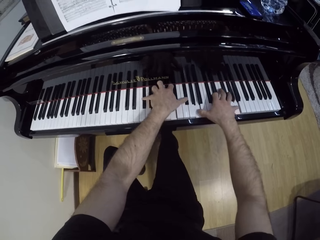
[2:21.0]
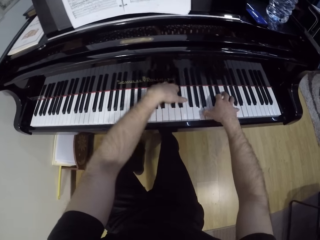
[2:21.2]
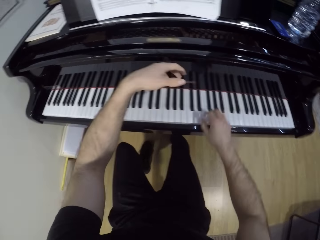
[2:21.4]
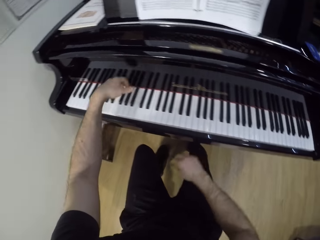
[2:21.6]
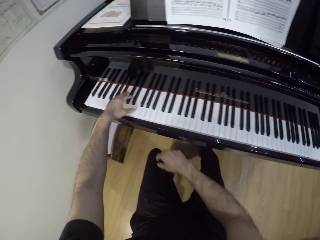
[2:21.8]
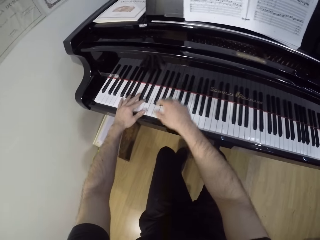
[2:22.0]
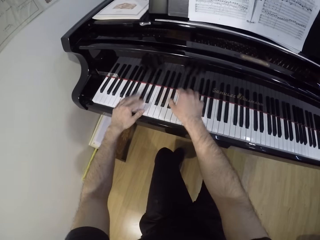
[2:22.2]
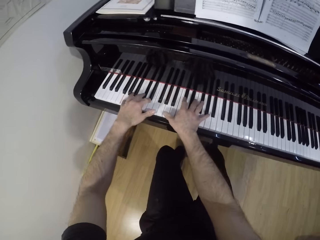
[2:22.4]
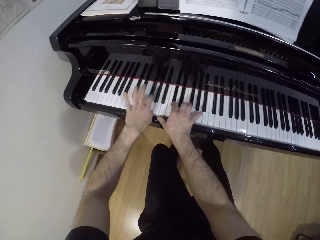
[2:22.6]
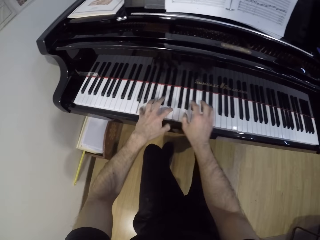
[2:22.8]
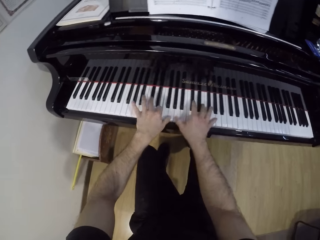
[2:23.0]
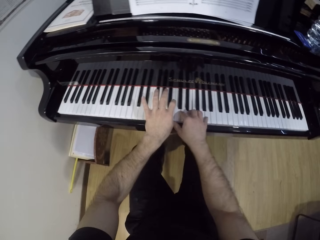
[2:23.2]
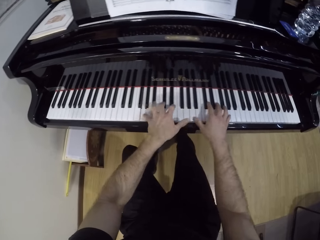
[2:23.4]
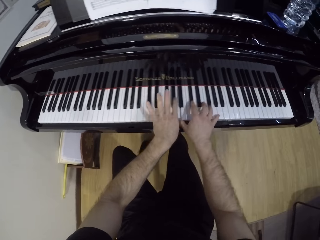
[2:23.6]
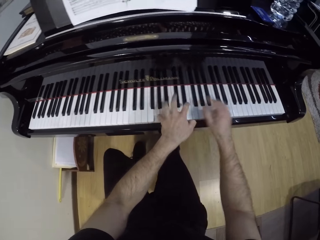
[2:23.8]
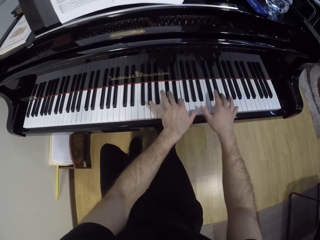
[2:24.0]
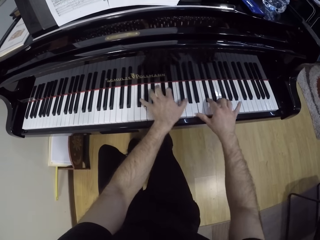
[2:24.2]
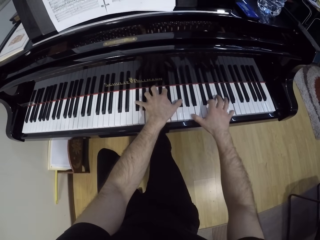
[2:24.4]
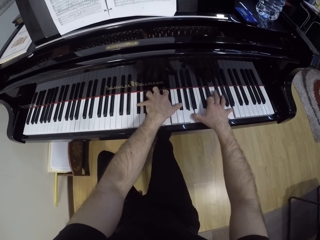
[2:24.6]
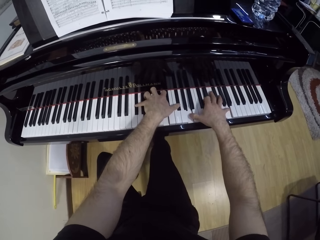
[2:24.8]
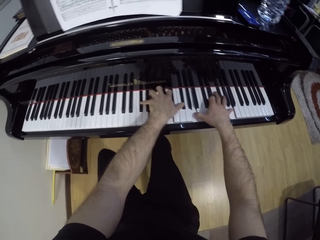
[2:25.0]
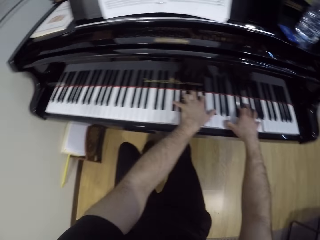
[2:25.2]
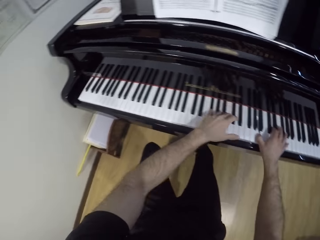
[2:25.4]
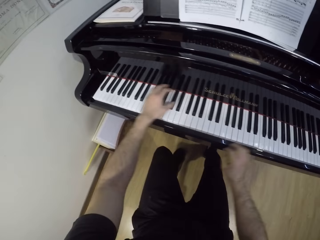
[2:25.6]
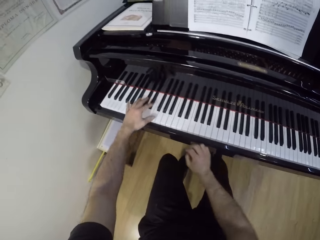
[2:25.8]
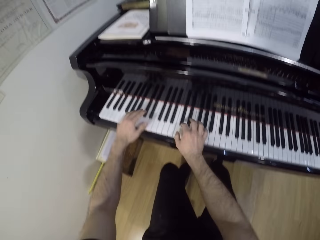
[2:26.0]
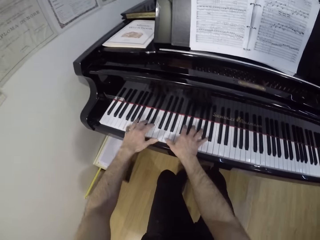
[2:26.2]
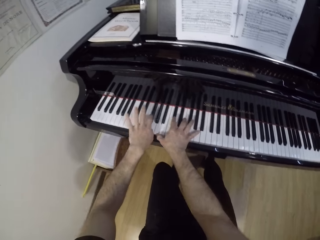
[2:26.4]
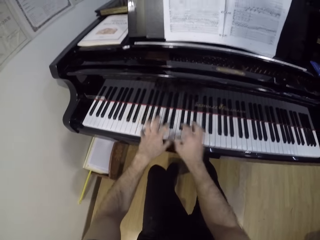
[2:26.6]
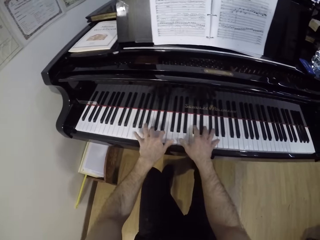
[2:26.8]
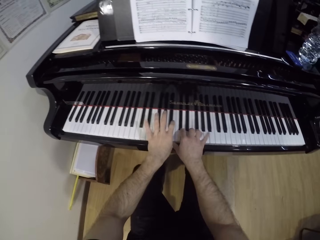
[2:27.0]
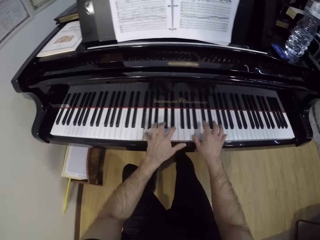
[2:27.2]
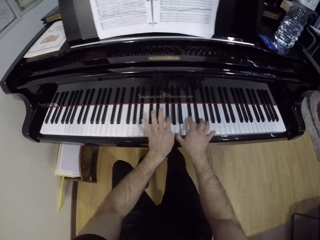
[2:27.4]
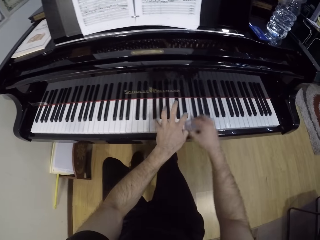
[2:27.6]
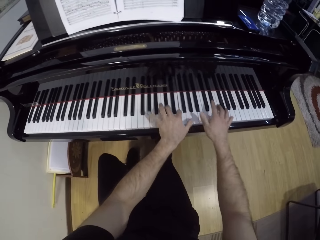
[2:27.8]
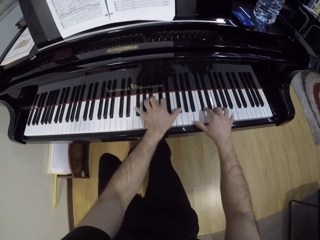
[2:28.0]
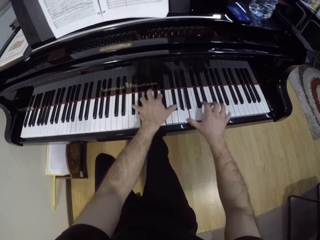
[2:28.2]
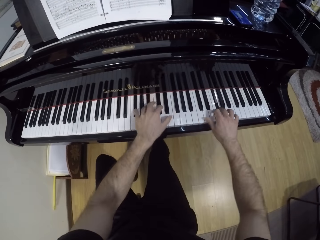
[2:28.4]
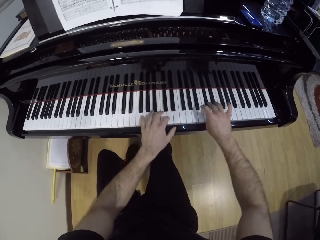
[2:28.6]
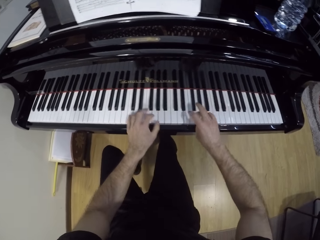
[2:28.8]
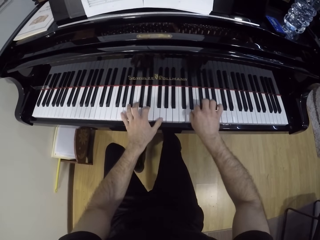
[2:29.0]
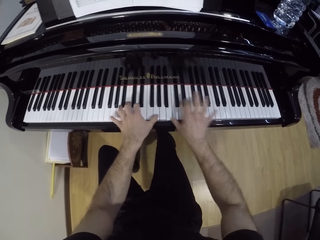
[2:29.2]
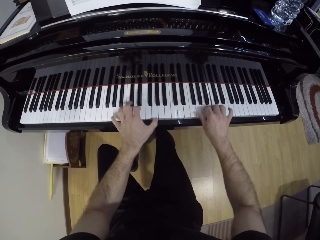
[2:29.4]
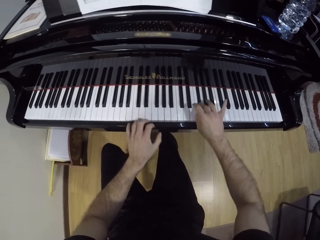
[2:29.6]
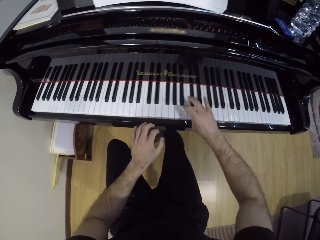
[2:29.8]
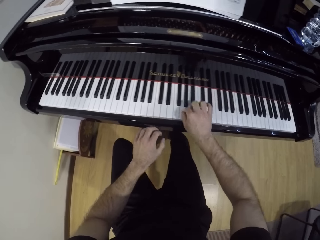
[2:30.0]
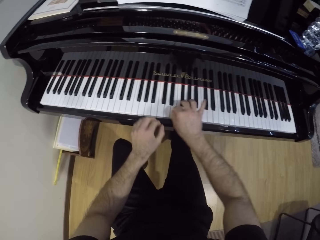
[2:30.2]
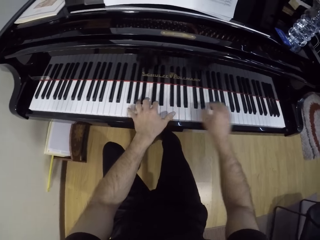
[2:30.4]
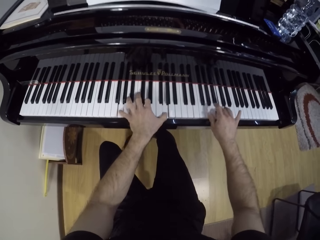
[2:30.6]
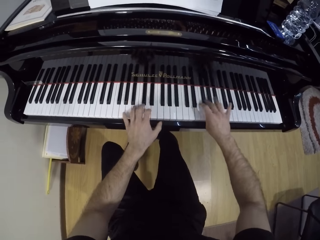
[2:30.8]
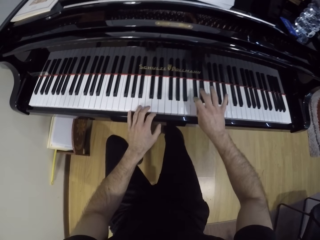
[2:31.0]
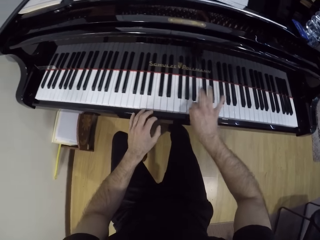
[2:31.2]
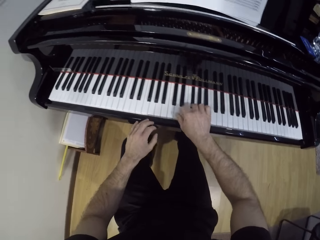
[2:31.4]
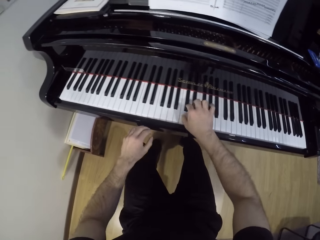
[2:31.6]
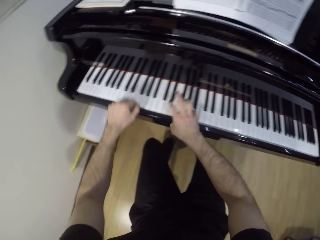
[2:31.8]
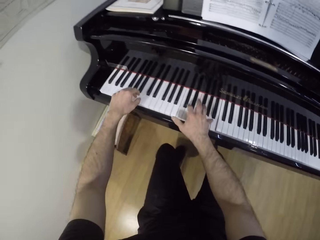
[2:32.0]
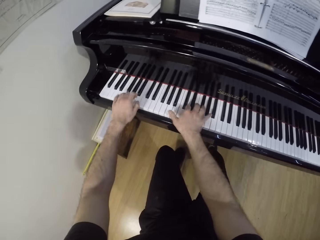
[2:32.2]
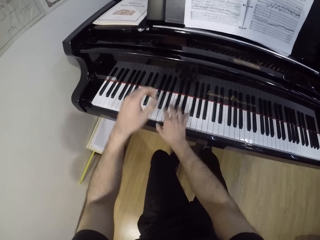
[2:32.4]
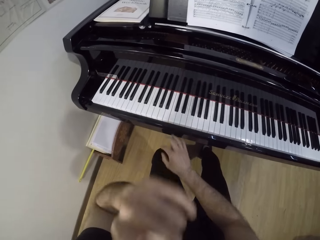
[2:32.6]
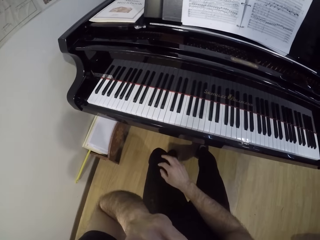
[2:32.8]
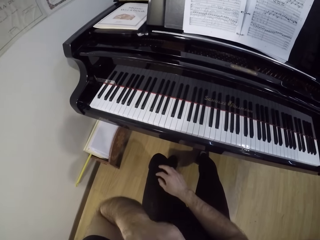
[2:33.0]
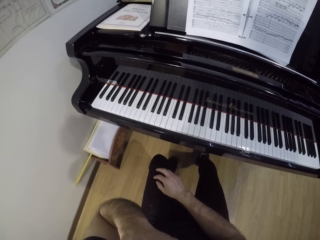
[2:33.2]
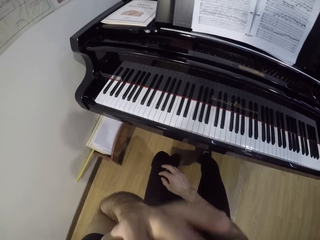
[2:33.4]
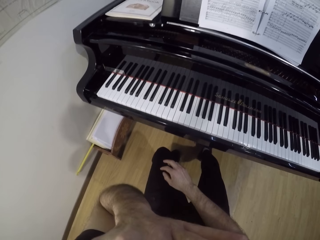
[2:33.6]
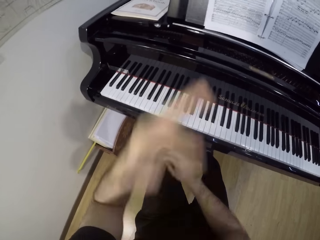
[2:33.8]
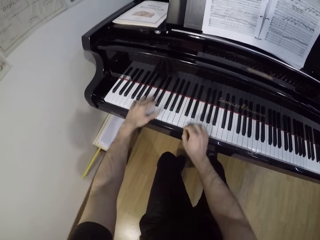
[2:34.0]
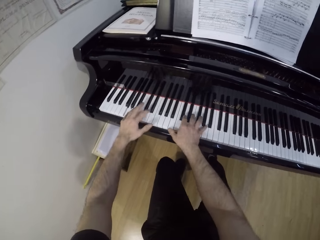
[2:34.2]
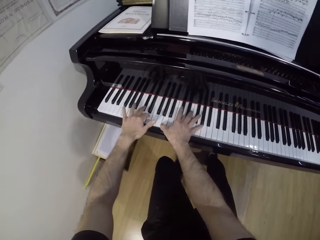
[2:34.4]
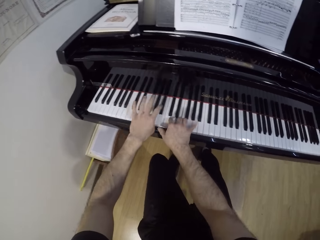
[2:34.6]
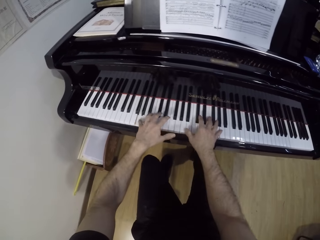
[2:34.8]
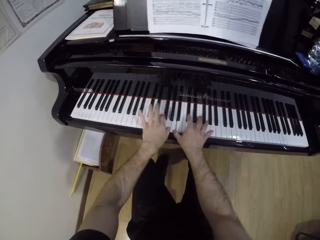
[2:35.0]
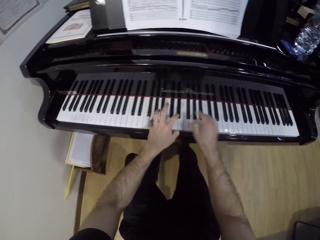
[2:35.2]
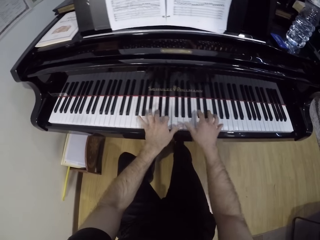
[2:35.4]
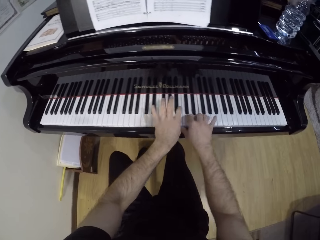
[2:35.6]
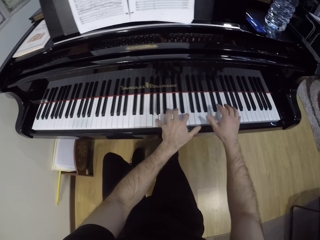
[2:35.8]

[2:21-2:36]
The camera wearer plays the piano with his right hand. He plays the piano with both hands. He plays the piano with his right hand. He plays the piano with both hands. He plays the piano with his right hand. He plays the piano with both hands. He does it again.

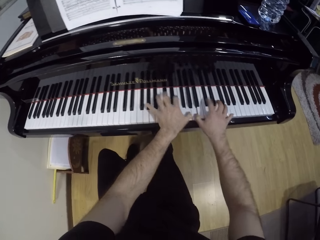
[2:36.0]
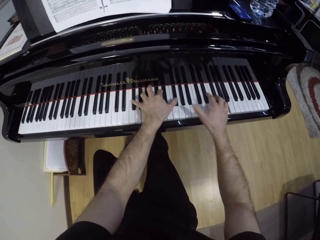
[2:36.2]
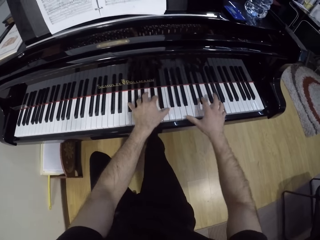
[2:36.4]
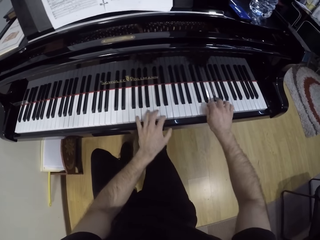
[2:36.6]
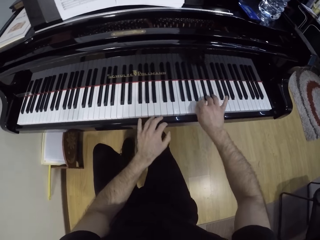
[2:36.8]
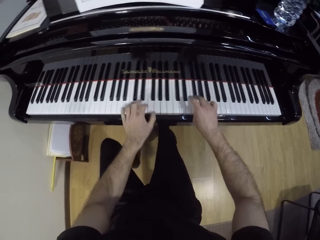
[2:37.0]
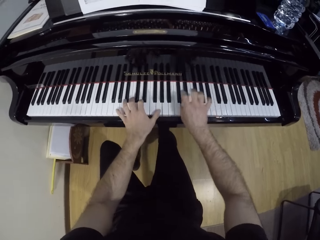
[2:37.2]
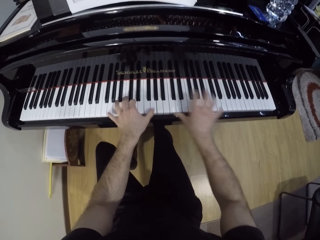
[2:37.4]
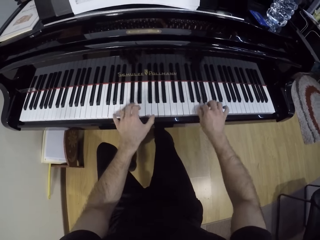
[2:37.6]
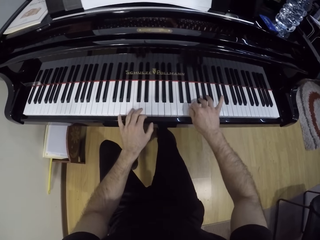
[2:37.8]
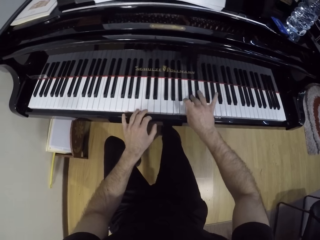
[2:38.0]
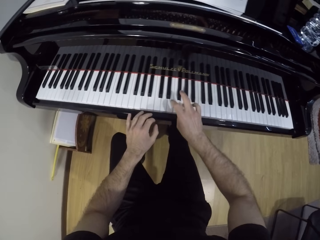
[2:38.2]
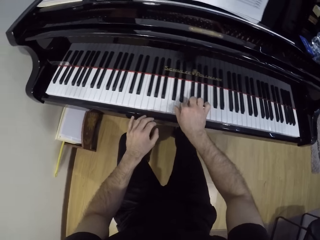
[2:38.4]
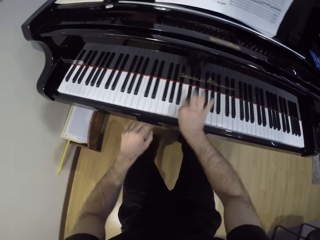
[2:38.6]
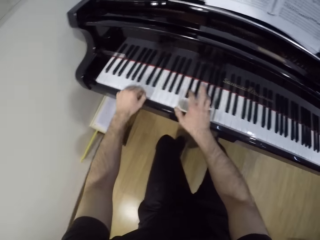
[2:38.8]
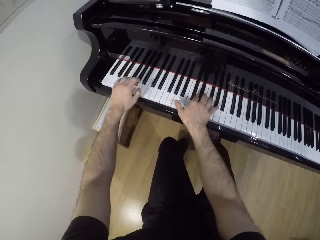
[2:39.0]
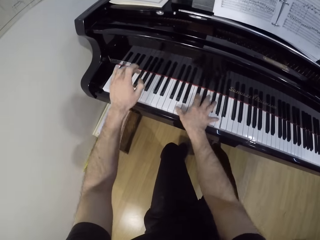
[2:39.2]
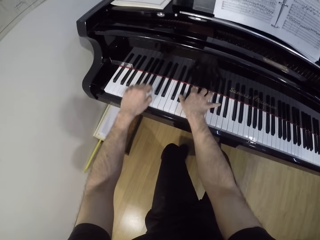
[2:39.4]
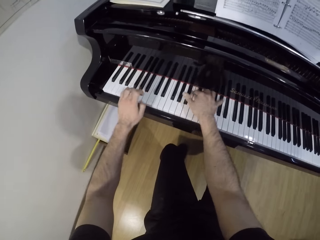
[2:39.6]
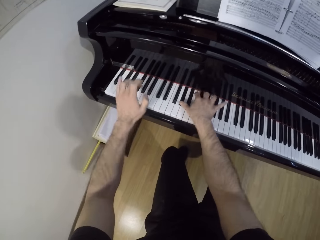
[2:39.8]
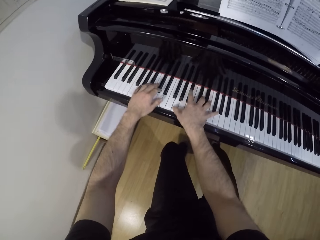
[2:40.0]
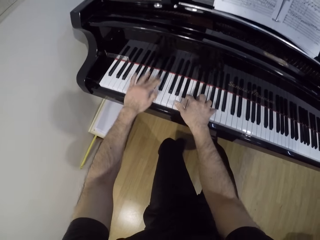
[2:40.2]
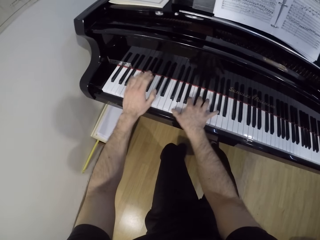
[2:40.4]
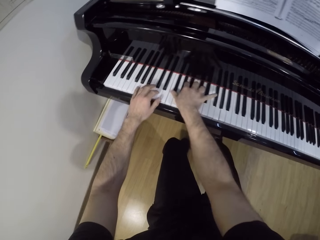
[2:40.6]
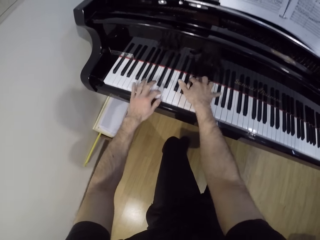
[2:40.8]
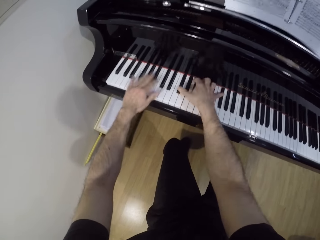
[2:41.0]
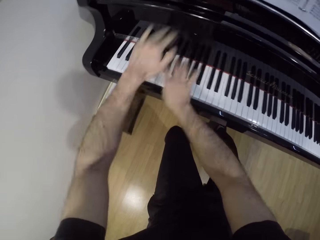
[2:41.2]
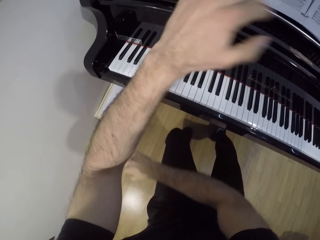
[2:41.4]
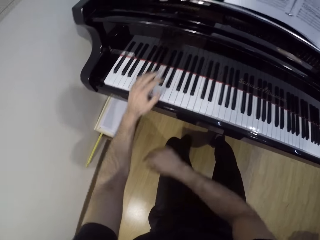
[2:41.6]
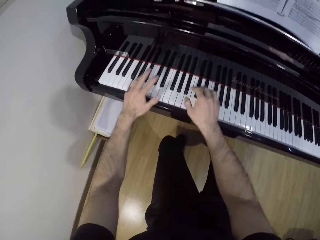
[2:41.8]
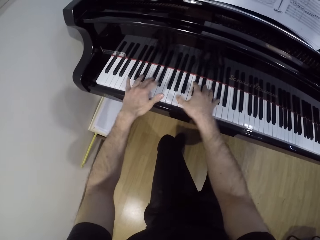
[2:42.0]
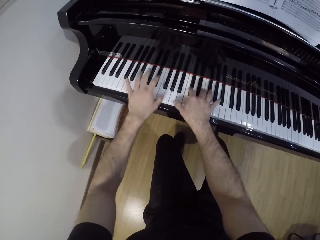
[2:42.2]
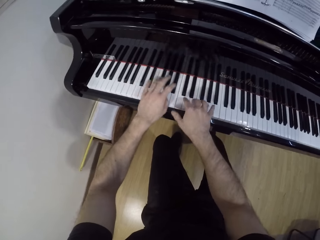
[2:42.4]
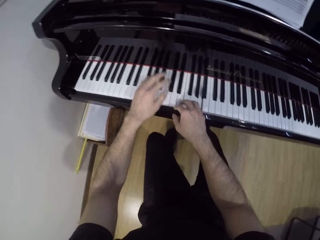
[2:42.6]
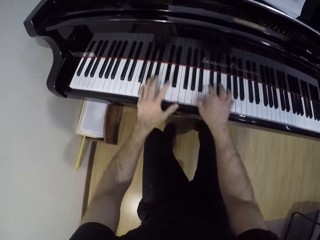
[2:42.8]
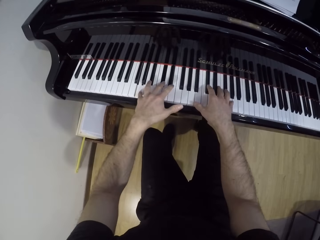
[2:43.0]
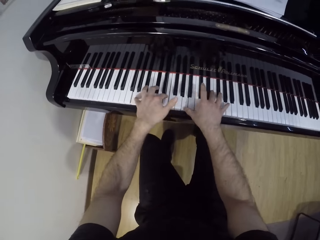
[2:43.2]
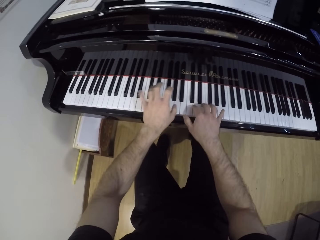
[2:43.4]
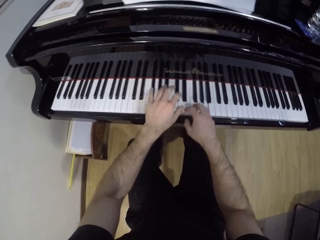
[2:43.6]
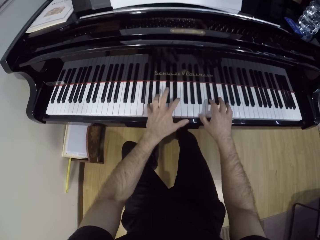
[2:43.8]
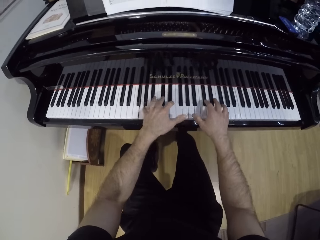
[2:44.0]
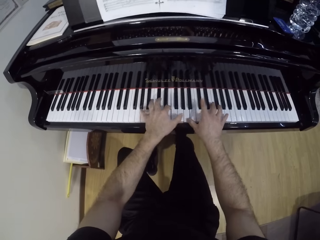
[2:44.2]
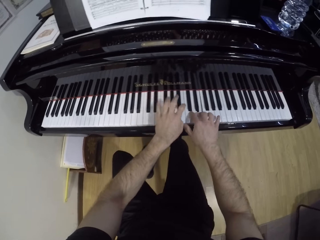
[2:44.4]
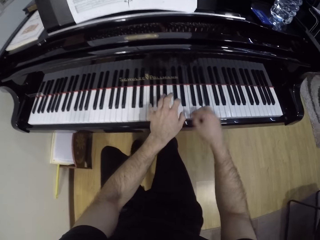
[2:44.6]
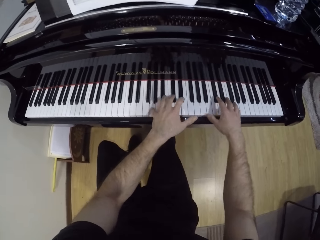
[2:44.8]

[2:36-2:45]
The camera wearer plays the piano with his right hand. He plays the piano with both hands. He plays the piano with his right hand. He plays the piano with both hands.
